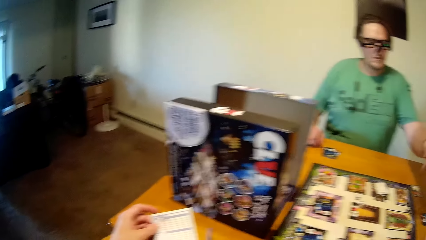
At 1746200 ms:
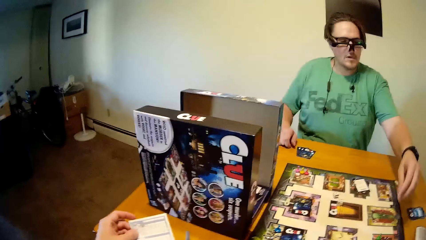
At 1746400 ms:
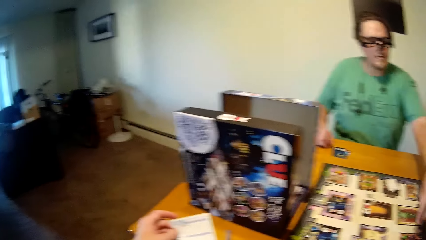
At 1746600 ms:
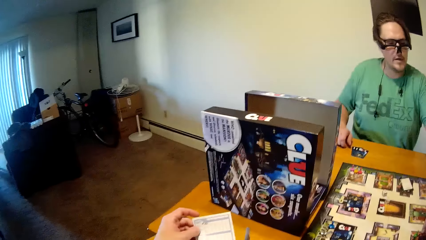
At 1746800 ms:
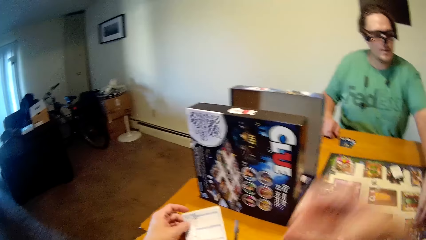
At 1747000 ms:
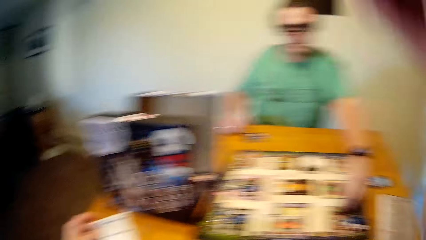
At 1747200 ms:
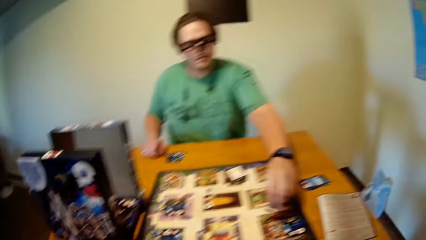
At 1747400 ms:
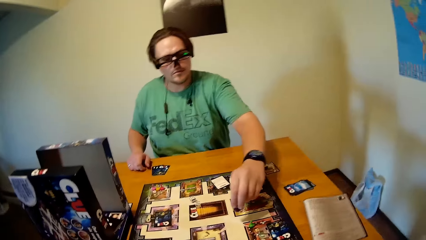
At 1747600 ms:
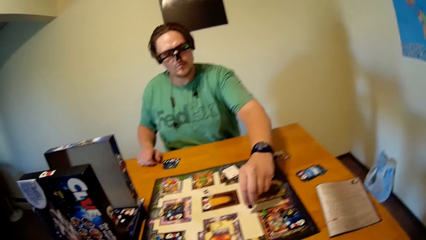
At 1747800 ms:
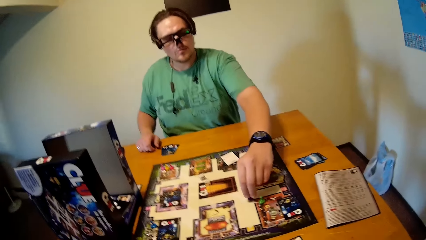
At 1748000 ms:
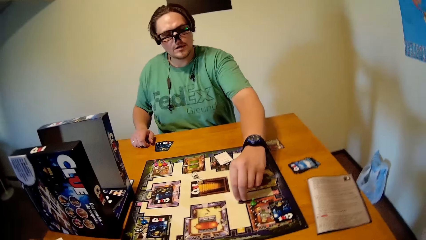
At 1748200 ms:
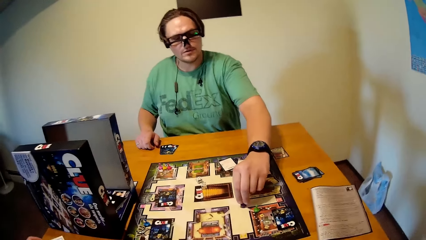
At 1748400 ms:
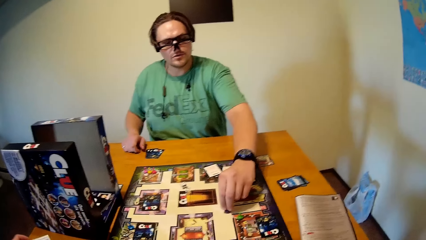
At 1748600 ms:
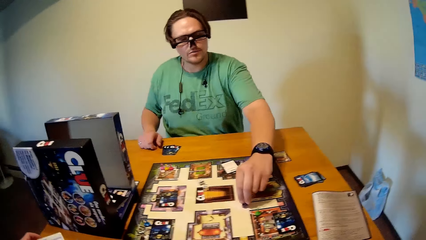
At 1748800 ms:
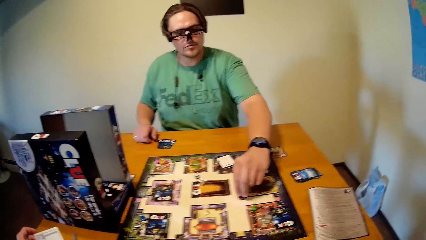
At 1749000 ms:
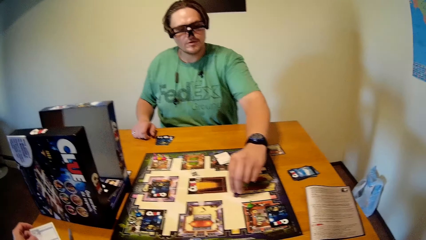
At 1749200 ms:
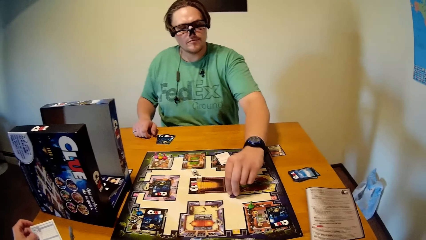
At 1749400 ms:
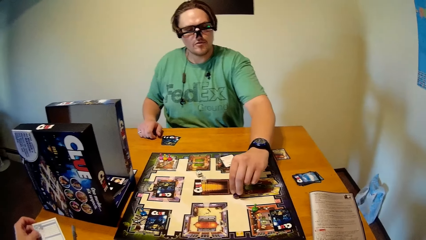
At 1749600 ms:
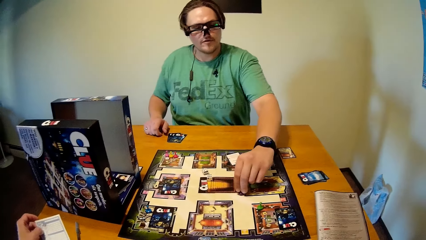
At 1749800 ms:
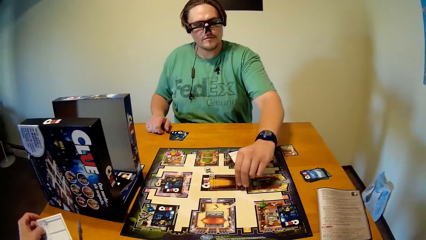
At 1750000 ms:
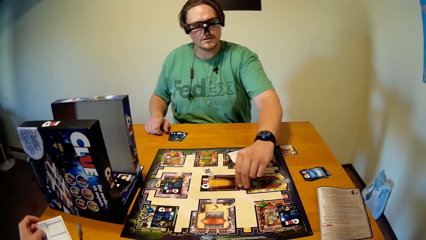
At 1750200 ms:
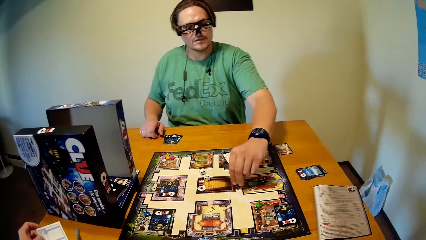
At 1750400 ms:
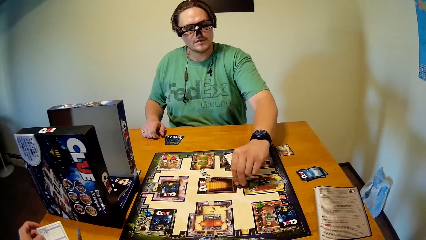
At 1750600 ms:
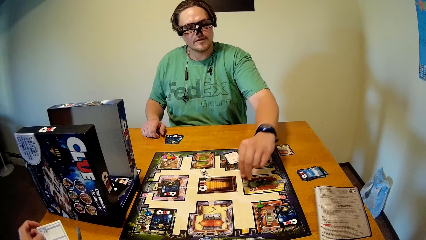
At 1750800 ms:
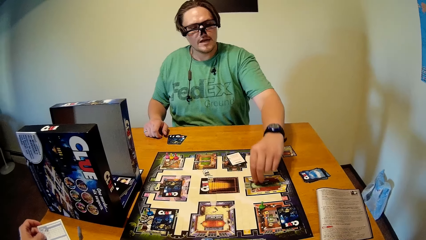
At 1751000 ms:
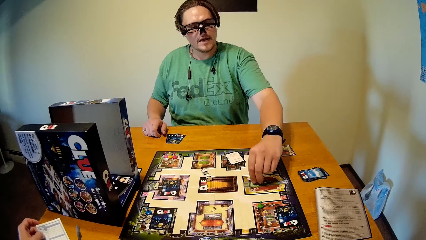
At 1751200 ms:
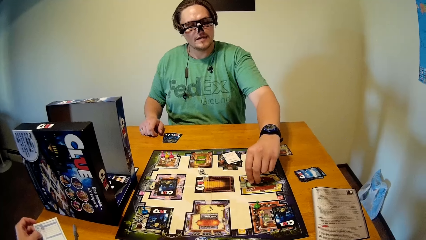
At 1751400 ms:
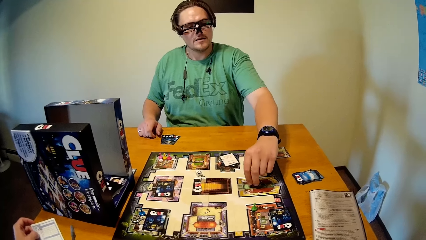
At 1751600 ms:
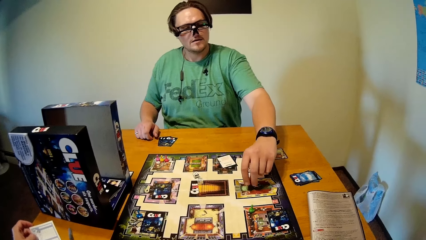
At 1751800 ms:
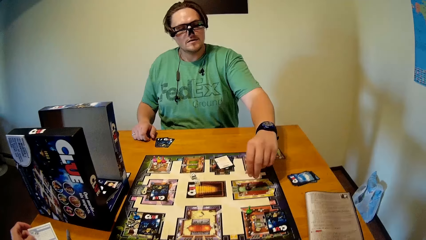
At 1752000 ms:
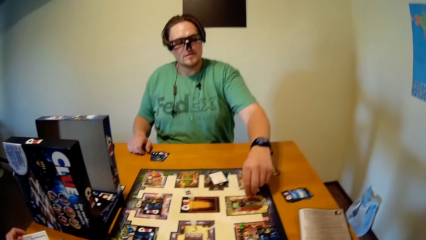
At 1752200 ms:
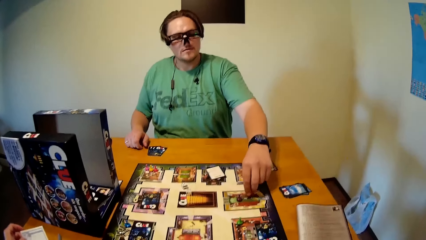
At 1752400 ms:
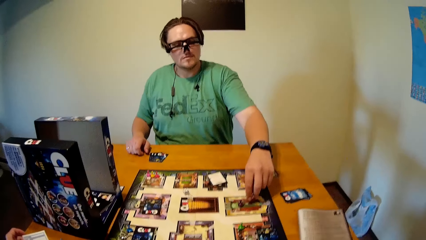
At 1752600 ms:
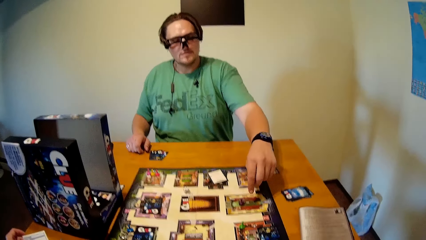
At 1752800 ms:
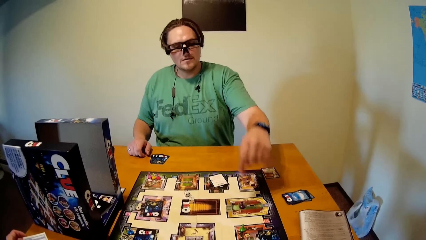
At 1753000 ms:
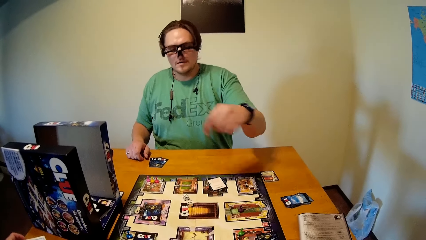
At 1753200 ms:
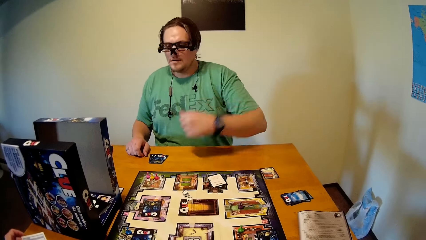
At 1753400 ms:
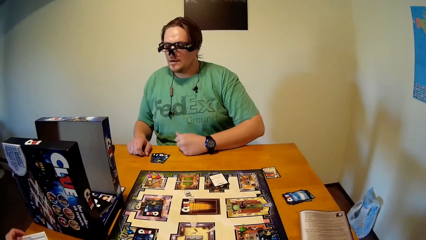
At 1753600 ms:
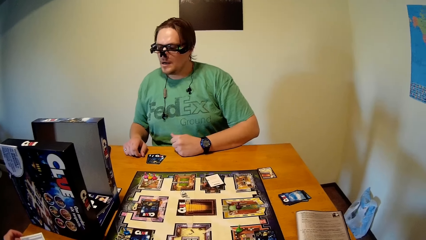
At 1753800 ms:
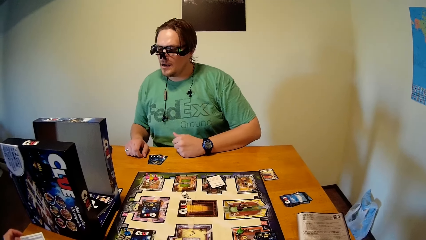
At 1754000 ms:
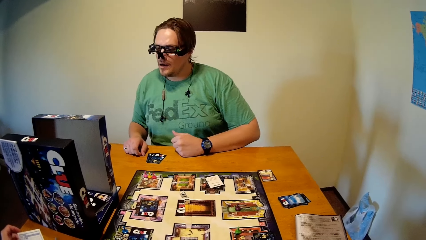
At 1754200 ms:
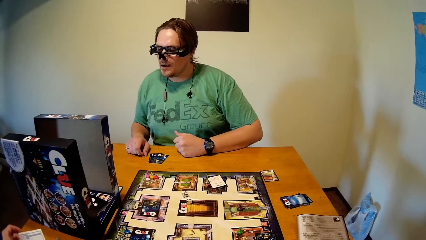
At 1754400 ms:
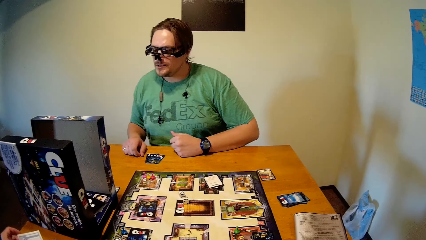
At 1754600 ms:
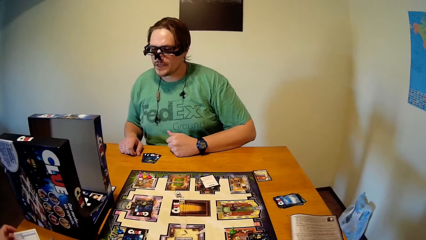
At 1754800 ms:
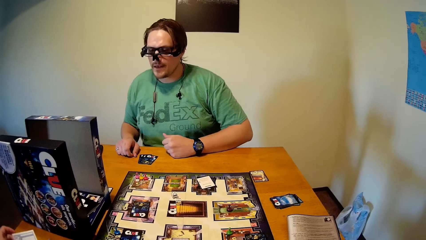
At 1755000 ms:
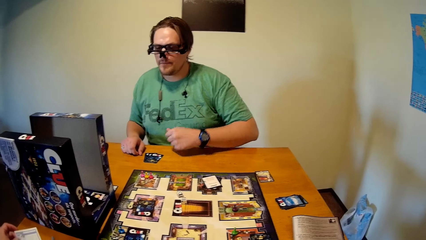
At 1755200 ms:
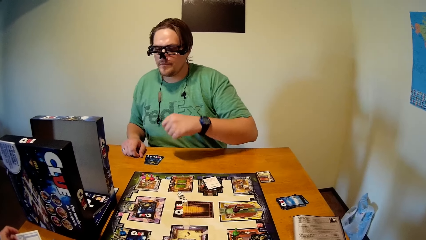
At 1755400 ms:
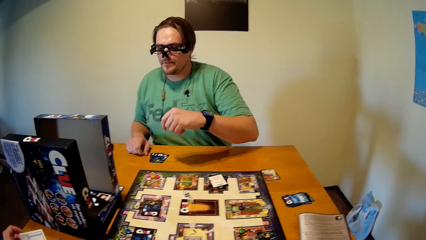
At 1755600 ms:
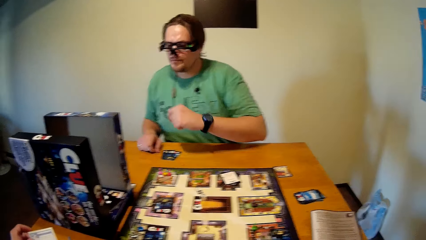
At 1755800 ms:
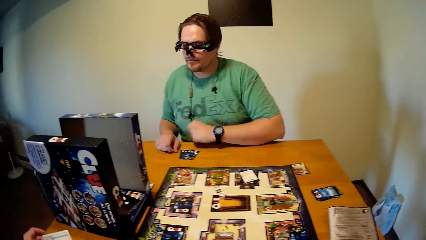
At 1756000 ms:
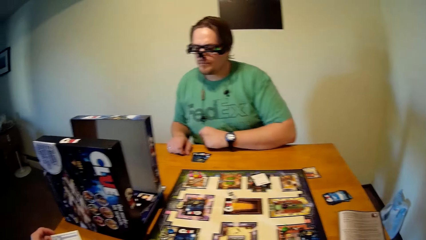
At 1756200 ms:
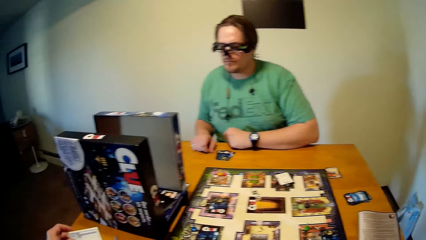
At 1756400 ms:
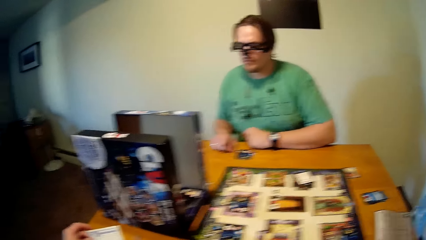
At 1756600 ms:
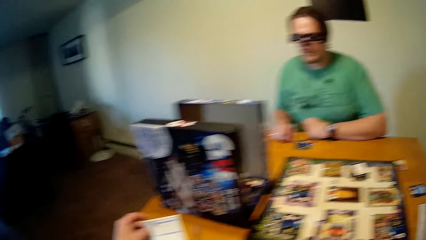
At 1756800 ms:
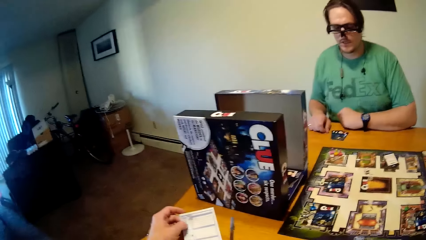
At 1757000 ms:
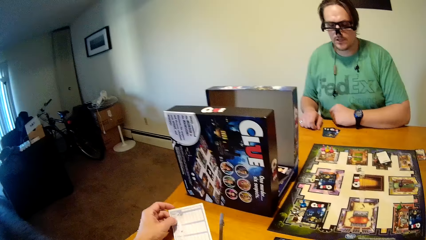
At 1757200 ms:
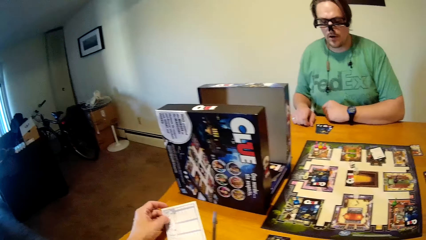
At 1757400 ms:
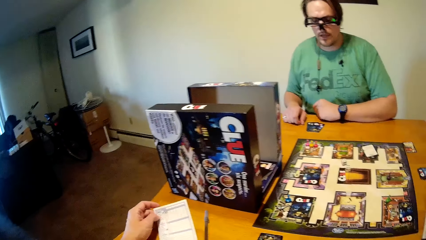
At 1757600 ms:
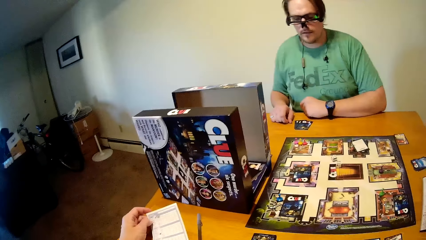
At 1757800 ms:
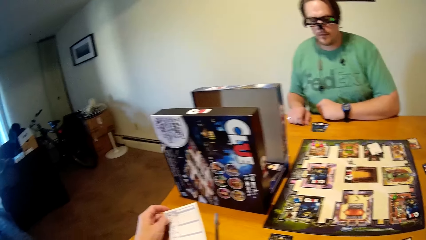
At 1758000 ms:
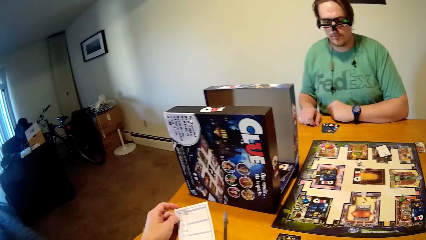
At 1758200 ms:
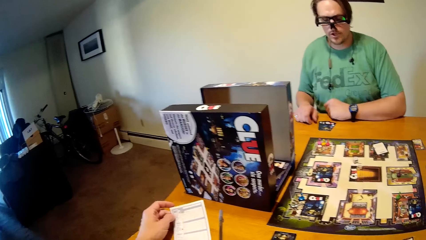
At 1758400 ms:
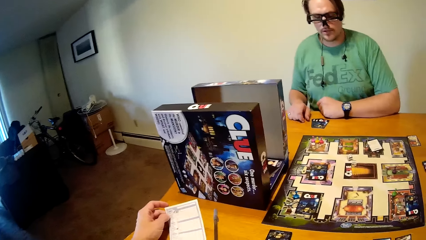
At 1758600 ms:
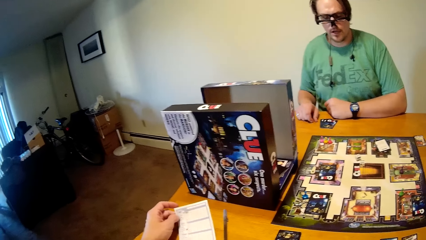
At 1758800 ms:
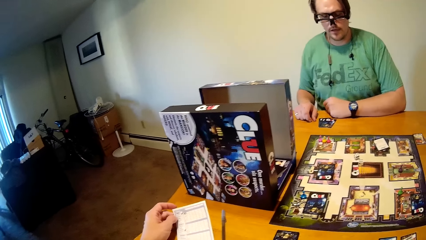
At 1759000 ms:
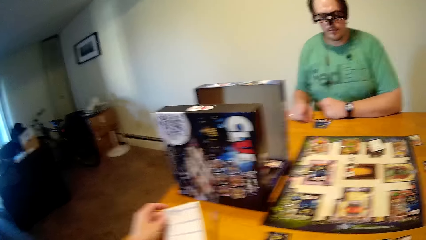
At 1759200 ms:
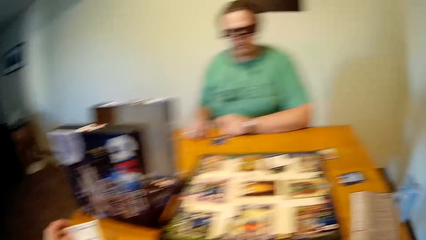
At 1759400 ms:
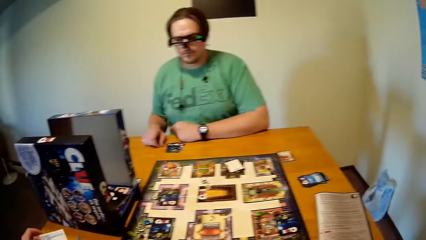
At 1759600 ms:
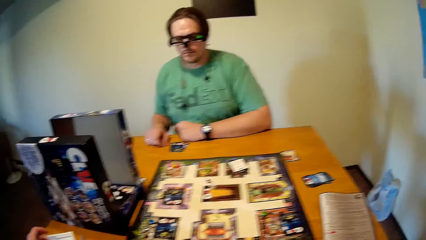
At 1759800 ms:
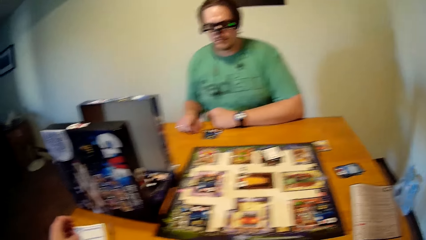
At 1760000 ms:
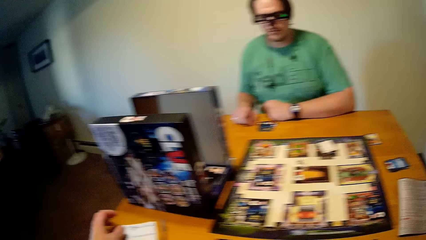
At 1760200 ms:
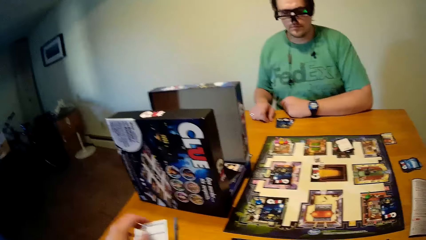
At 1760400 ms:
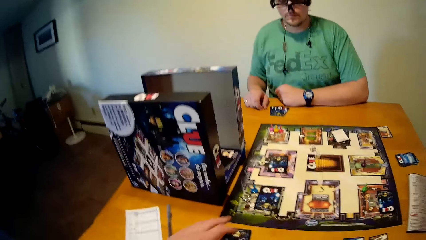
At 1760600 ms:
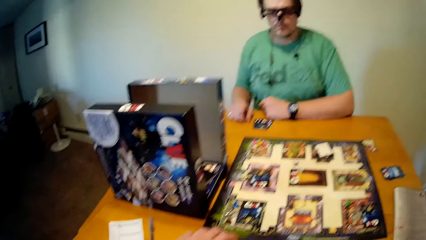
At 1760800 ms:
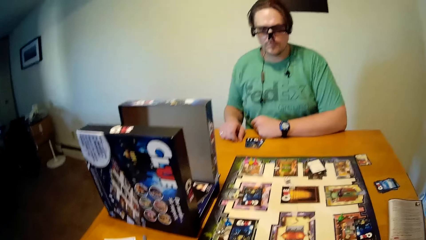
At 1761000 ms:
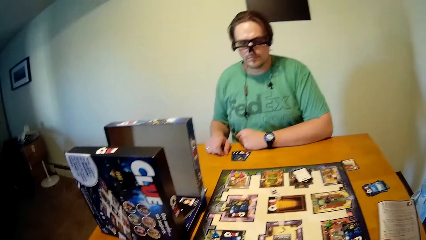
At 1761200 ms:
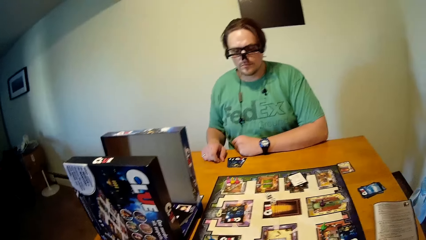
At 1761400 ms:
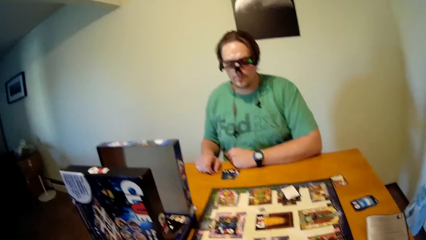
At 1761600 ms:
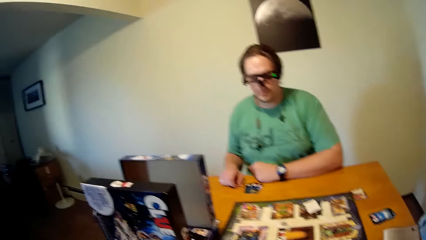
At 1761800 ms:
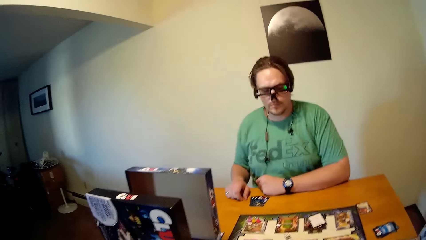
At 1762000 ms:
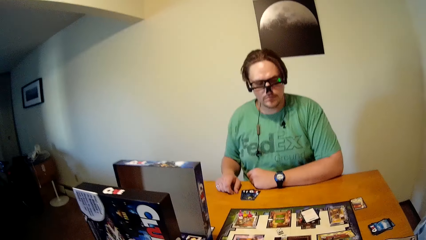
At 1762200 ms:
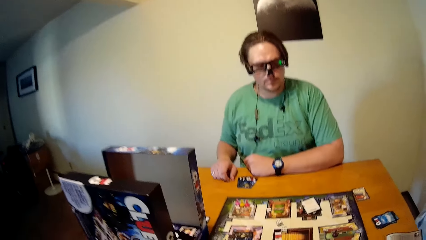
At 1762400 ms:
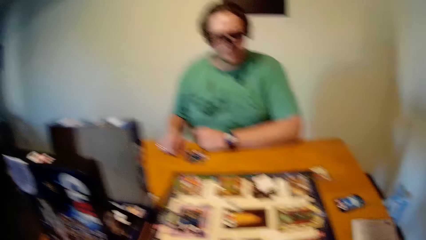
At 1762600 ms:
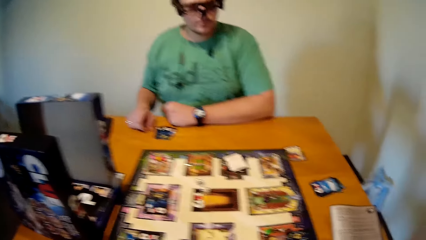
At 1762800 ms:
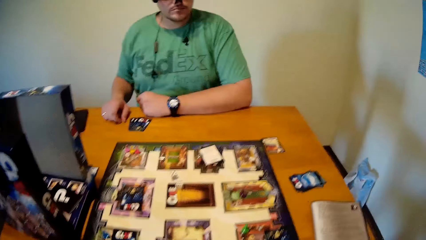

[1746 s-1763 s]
A man moves a piece on the board with his left hand.
